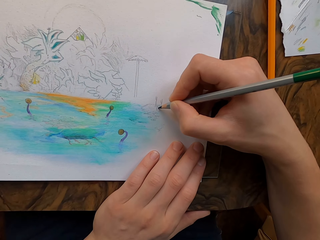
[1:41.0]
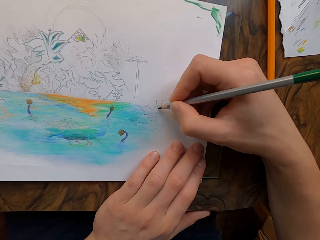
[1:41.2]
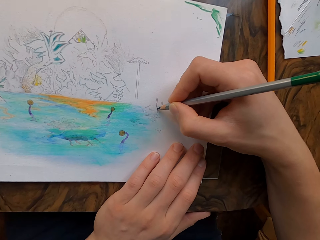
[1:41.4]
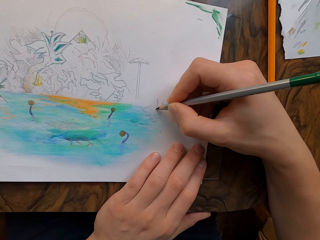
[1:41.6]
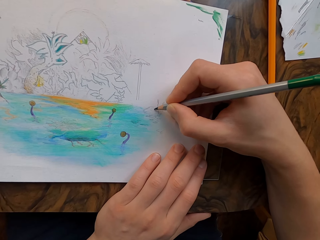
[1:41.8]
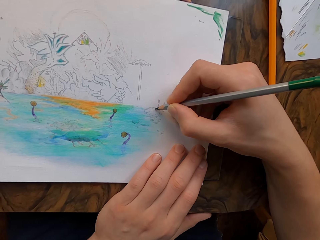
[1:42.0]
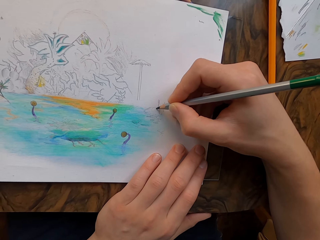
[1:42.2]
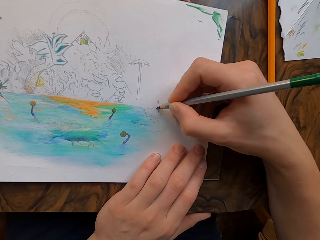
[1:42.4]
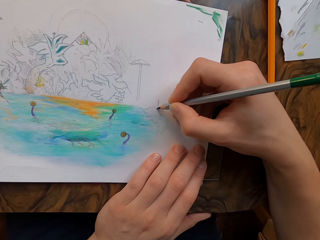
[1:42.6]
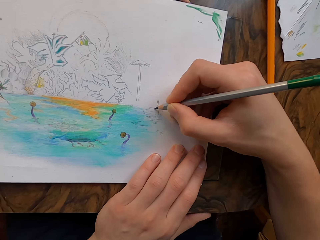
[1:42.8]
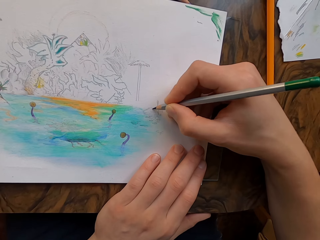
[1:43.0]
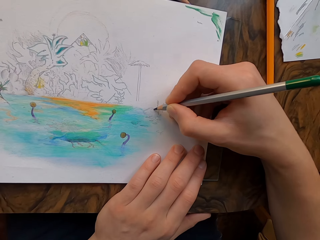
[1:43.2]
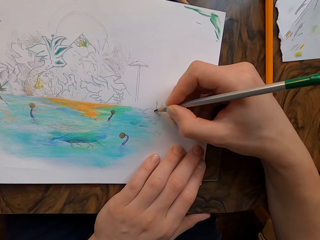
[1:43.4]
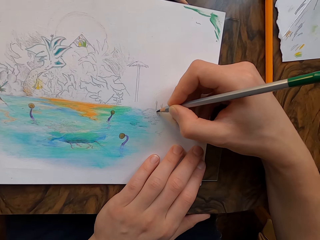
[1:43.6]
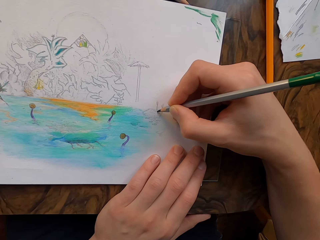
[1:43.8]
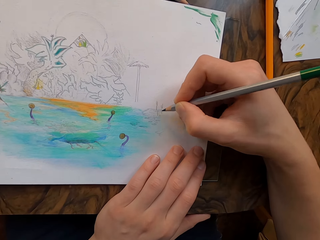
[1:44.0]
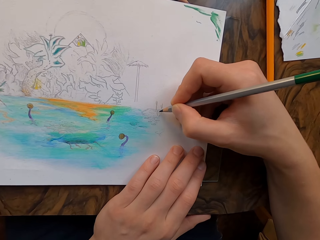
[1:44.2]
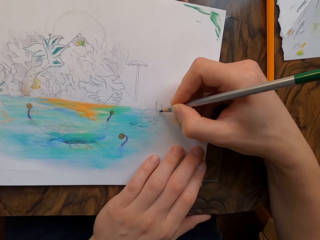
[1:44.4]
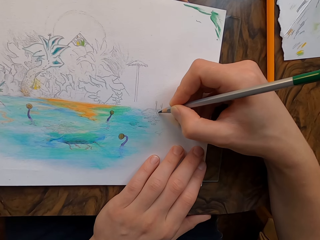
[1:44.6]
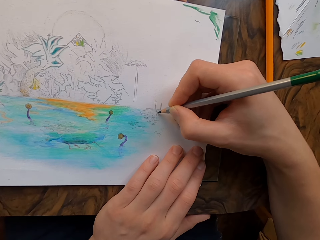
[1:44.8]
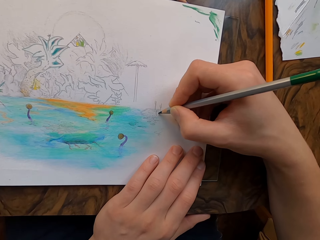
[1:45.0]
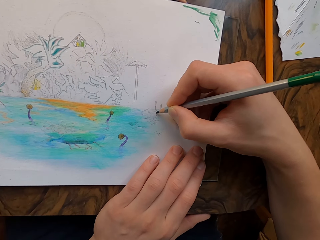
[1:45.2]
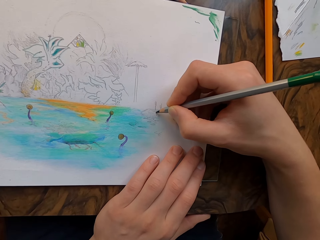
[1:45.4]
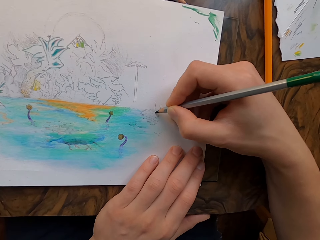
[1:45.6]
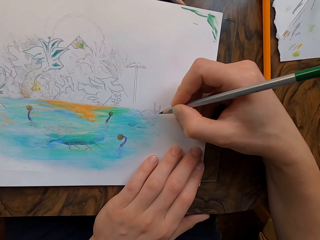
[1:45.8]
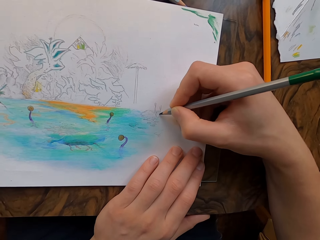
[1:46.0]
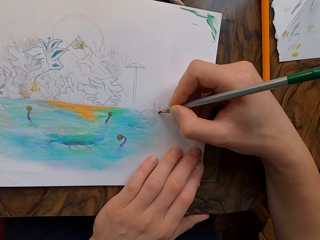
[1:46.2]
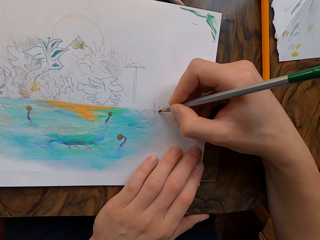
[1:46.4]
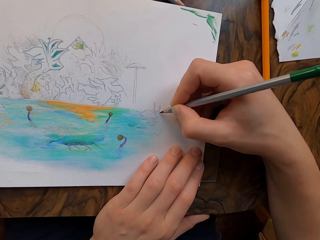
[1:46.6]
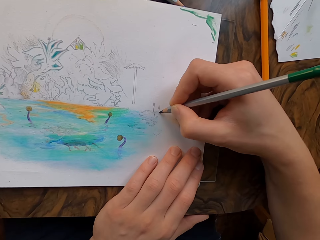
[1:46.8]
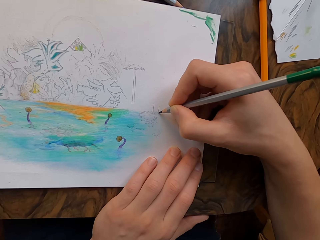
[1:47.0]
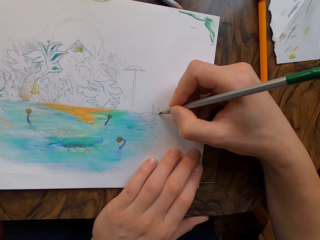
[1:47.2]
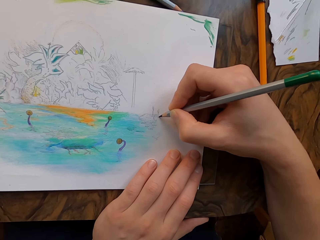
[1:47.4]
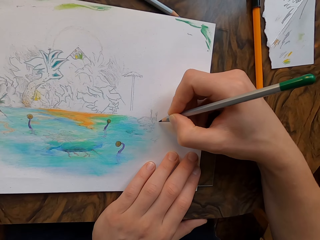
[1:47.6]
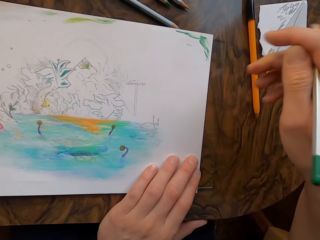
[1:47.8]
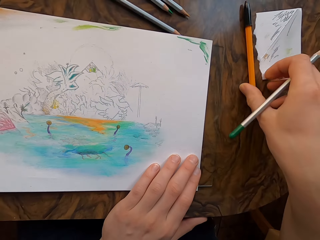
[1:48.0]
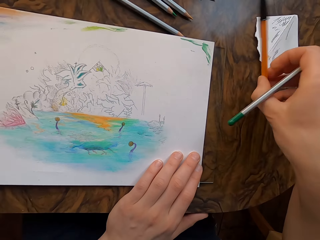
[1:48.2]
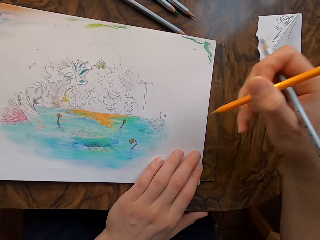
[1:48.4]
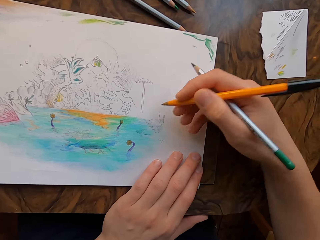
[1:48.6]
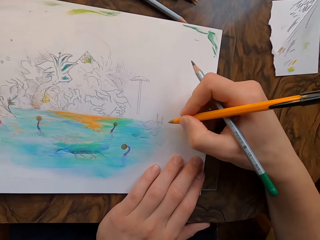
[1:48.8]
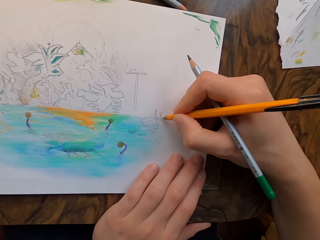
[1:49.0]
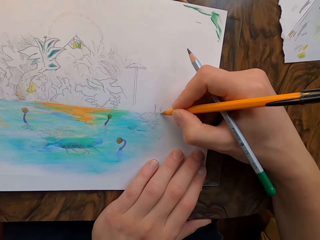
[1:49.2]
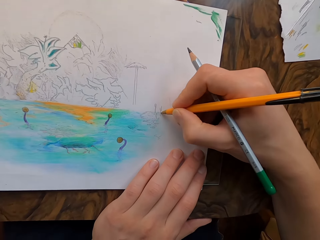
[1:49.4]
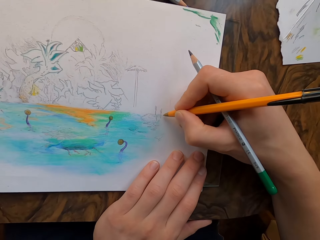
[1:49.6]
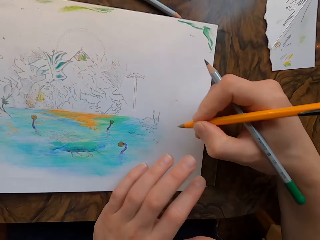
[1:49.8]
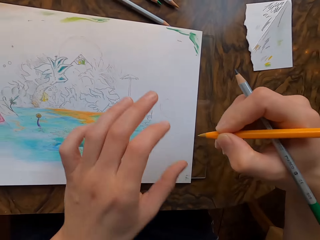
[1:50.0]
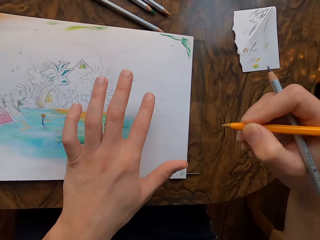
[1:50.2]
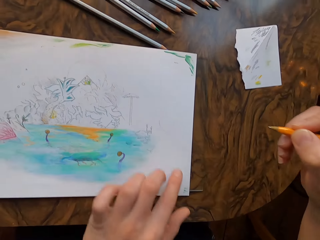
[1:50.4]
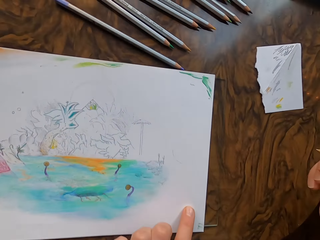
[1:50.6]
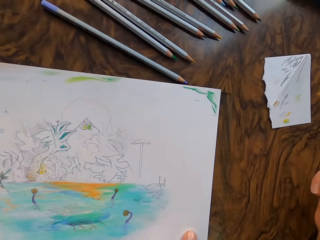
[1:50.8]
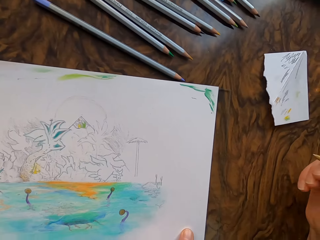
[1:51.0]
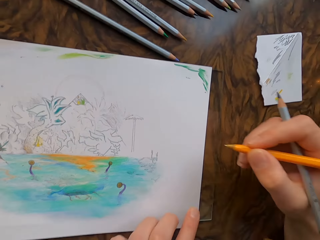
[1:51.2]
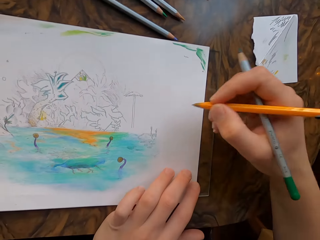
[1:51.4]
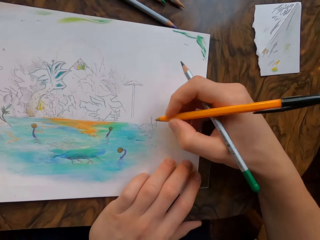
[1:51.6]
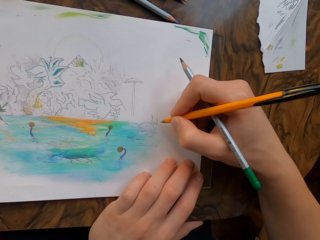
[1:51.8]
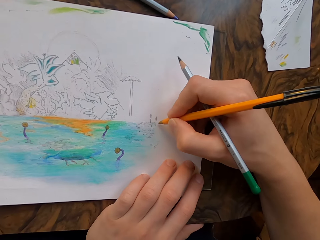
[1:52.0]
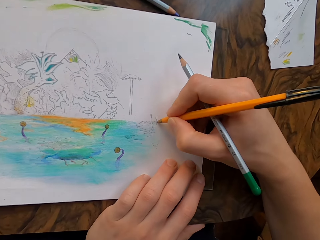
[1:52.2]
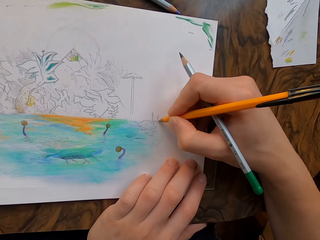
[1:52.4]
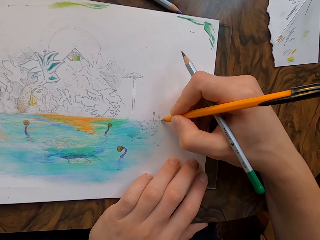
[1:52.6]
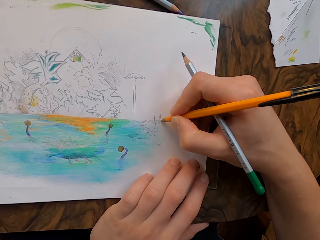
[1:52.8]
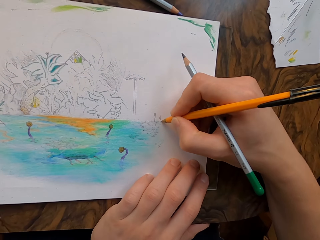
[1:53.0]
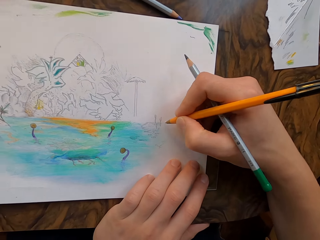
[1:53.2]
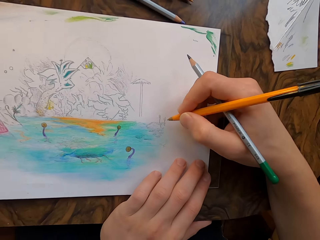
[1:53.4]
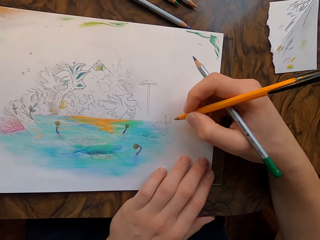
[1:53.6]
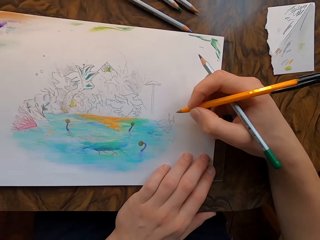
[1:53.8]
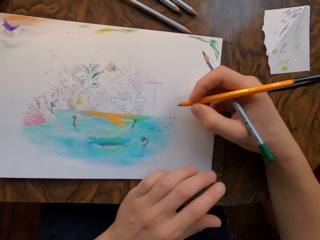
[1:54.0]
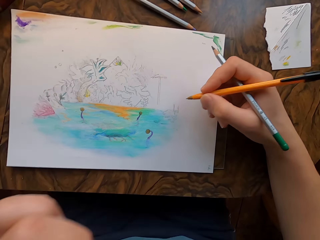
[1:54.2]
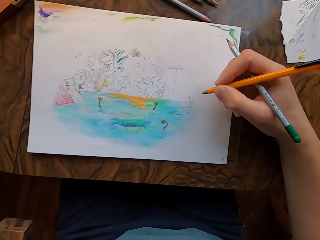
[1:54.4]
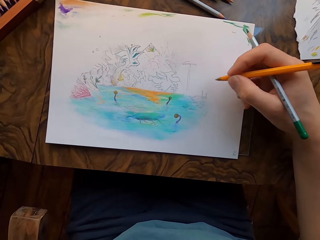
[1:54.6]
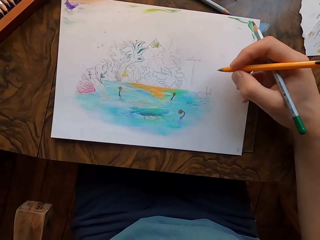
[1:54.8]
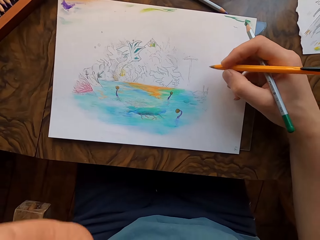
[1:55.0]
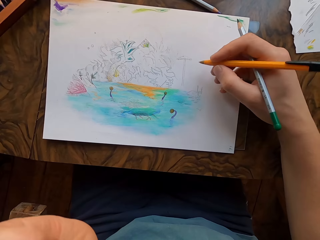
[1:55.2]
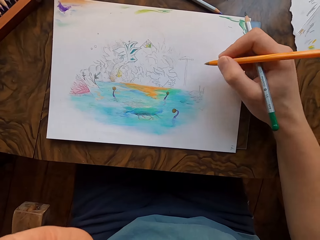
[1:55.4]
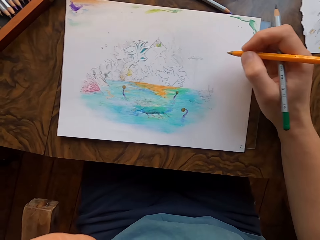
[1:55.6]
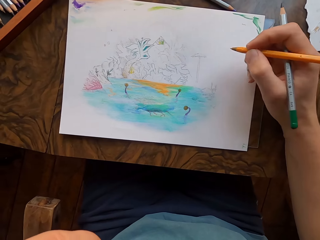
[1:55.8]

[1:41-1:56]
The camera wearer picks up the drawing pen on the table. He draws on the drawing paper with the pen in his hand. He moves his left hand on the paper. He holds the drawing paper with his left hand. He draws on the drawing paper with the pen in his hand. He lifts the pen and lifts his left hand.

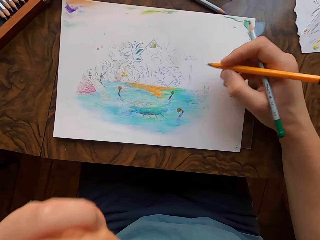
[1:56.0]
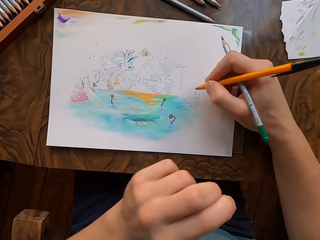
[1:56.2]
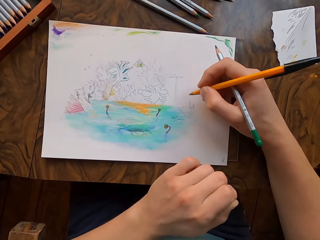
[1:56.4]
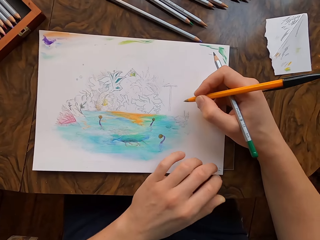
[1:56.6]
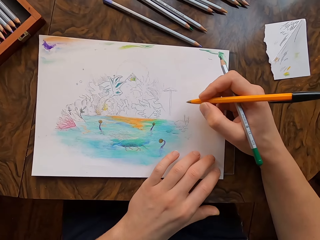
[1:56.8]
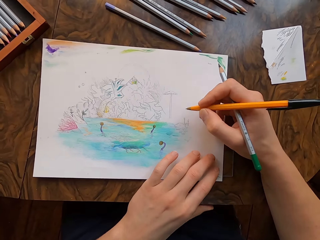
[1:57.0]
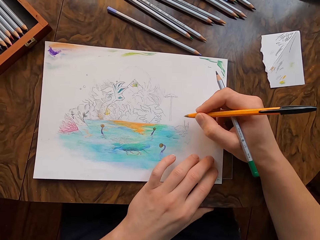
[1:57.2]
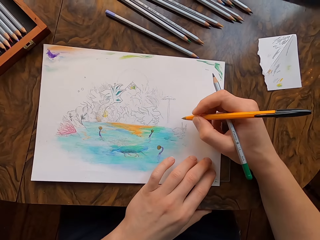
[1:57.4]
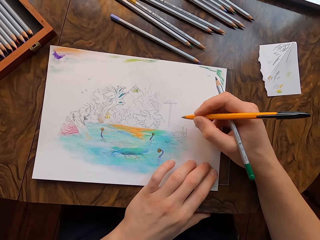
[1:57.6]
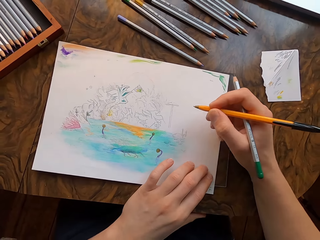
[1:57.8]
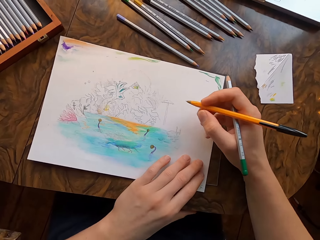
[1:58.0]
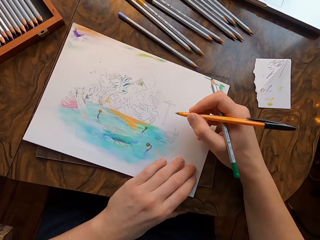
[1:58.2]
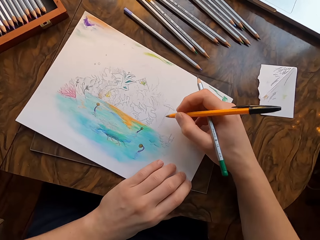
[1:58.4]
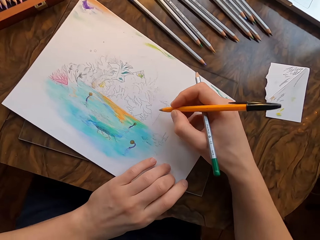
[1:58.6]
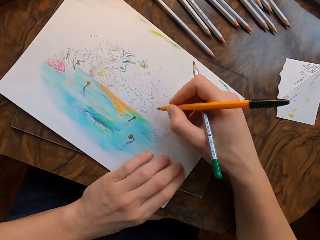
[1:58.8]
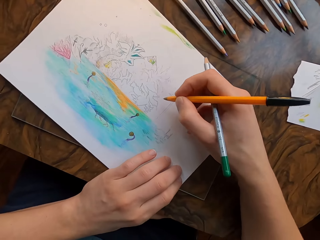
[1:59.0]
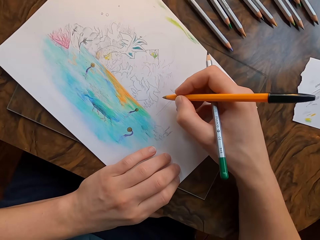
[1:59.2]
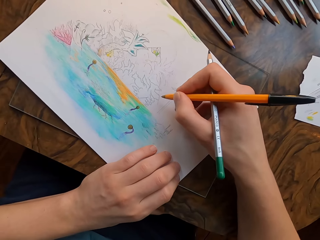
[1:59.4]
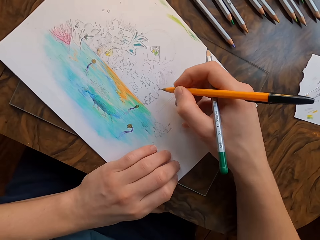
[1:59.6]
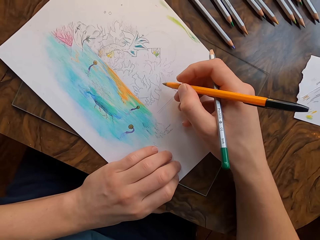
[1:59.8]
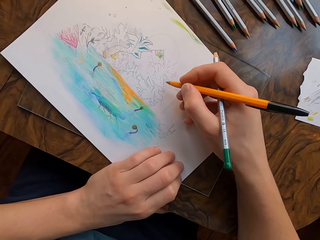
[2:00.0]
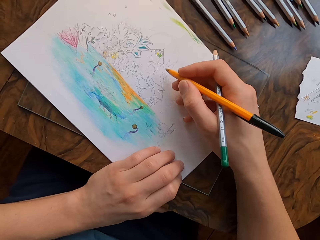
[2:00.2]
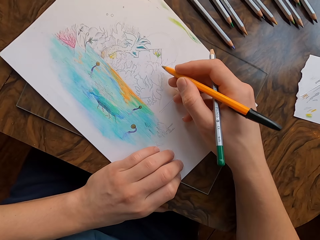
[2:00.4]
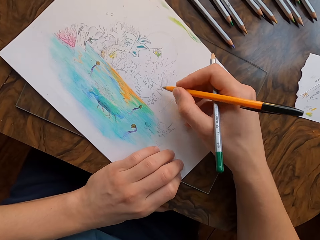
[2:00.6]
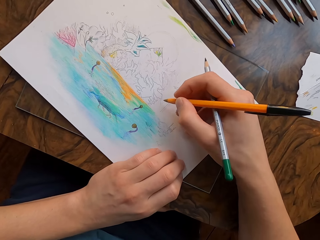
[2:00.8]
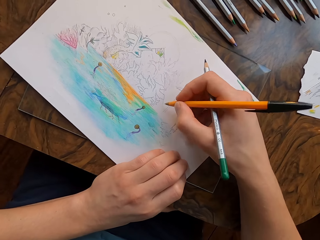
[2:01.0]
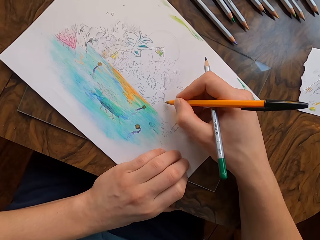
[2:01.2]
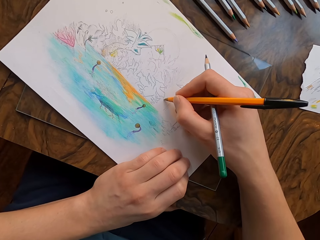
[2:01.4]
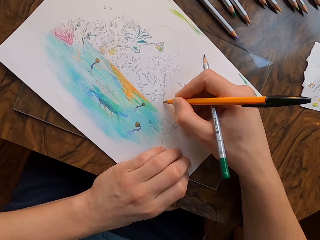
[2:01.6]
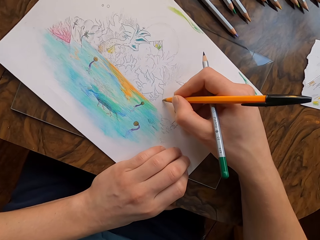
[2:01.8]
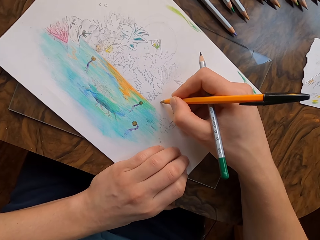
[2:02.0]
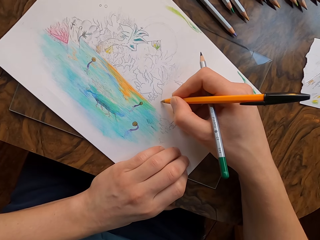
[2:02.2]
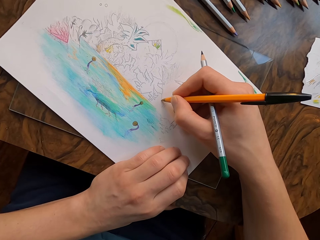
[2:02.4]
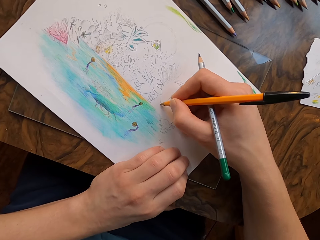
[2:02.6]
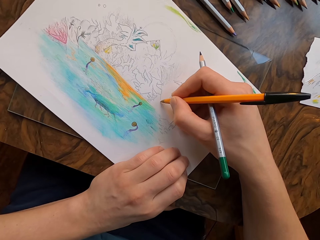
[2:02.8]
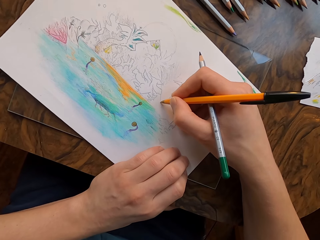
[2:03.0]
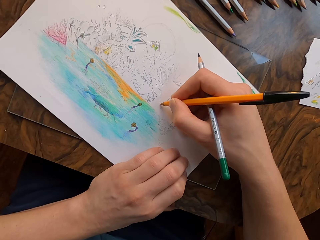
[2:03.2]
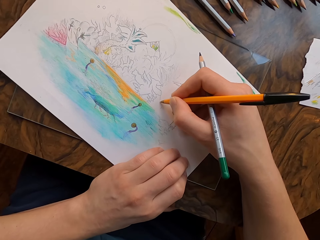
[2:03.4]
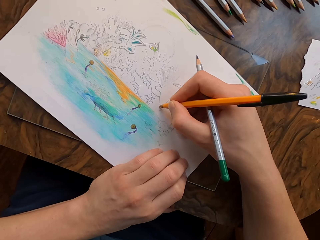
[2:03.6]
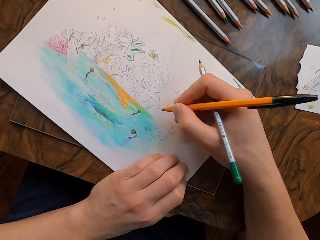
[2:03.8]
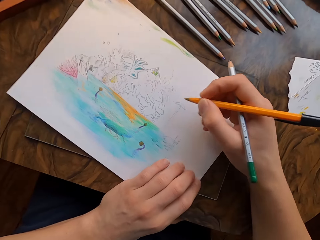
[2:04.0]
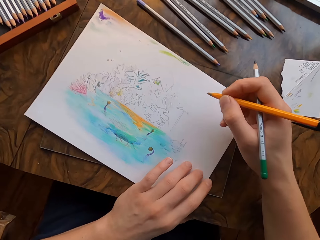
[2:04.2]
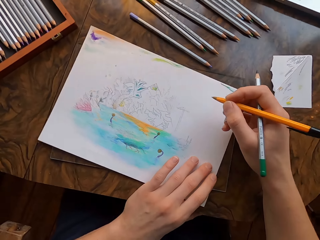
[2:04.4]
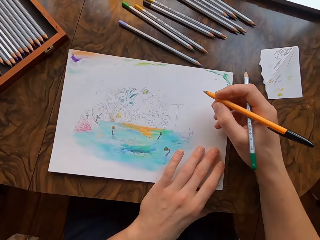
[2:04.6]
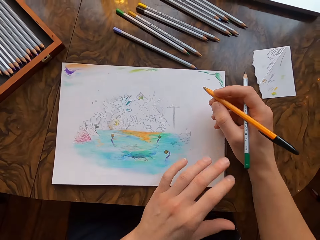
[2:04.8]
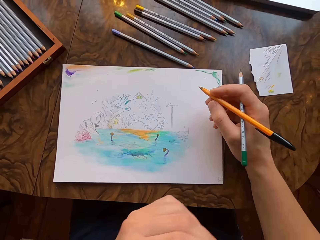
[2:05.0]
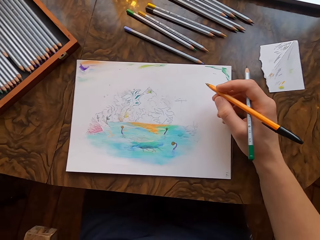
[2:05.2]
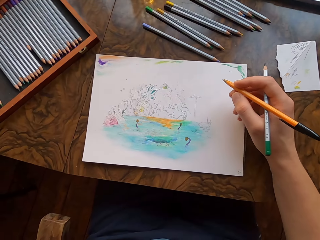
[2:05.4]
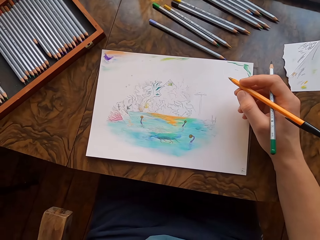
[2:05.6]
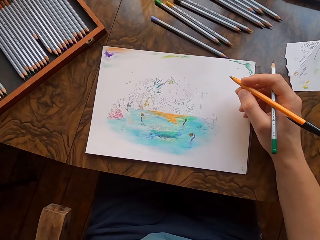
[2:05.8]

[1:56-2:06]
The camera wearer holds the drawing paper with his left hand. He moves the drawing paper. He draws on the drawing paper with the pen in his hand. He moves the drawing paper. He lifts his left hand and does something with his left hand.
